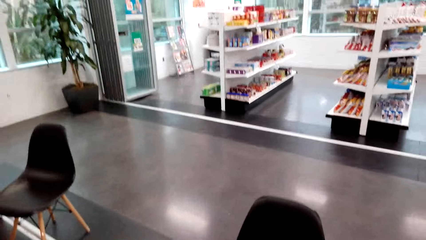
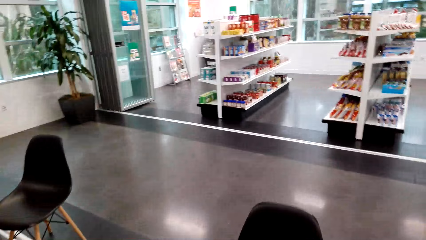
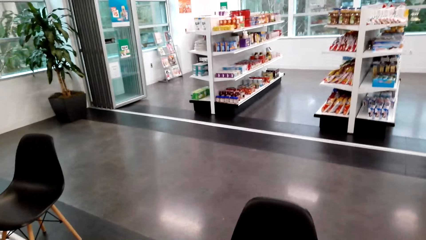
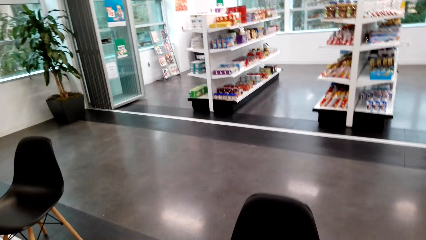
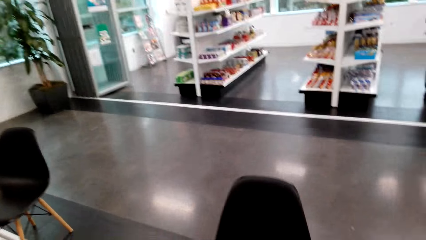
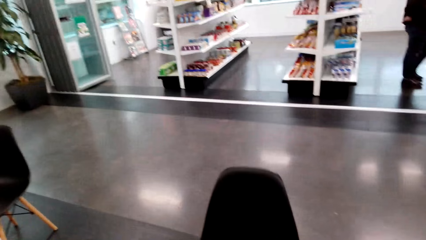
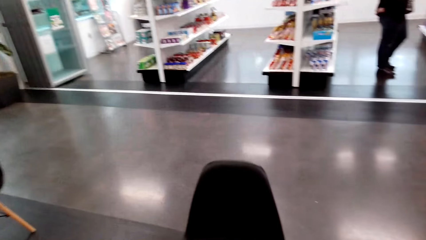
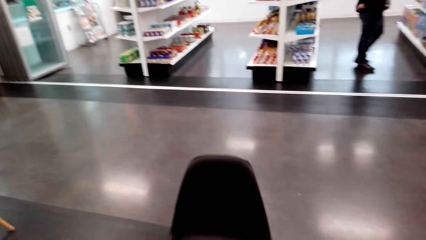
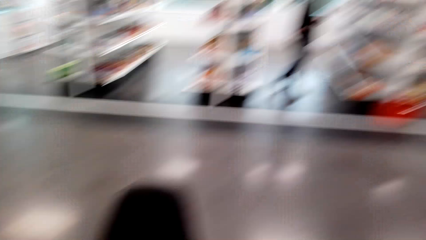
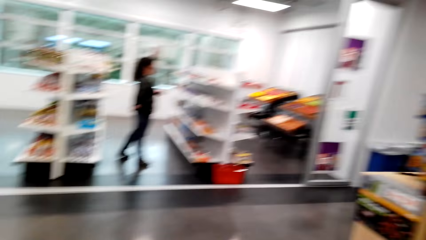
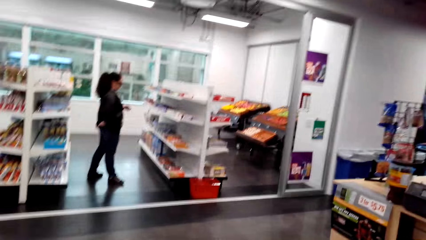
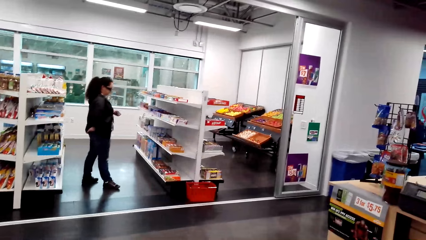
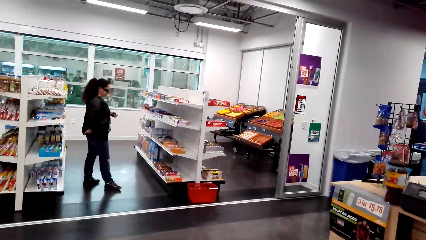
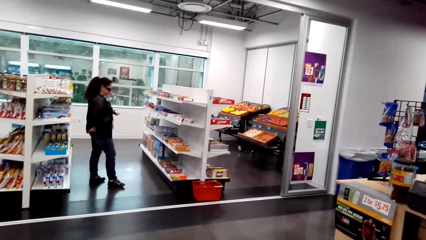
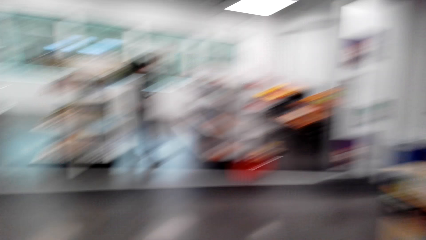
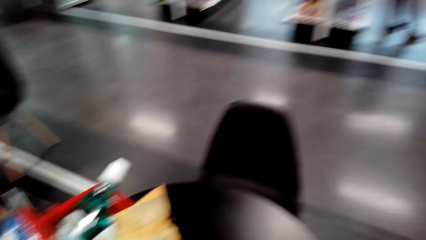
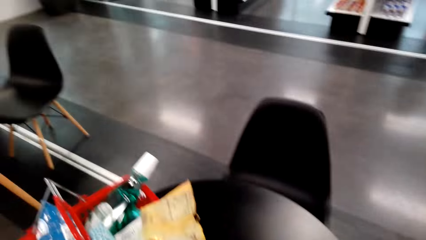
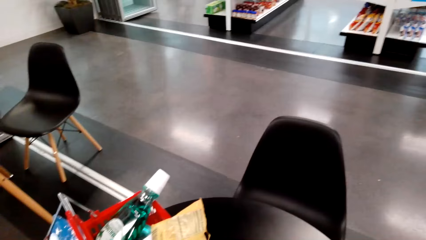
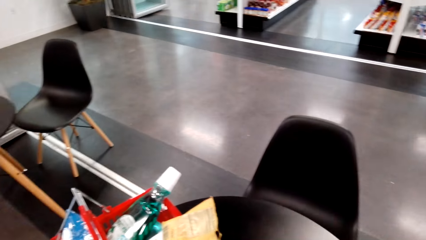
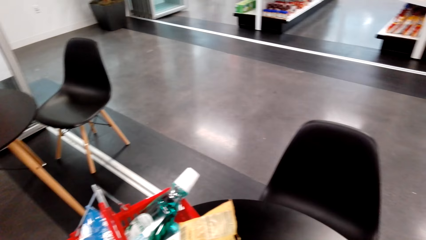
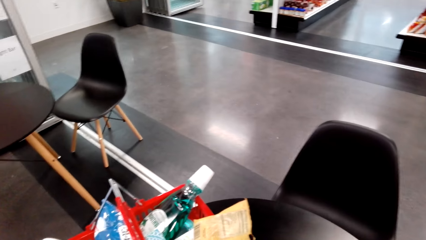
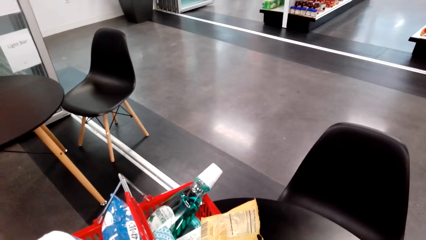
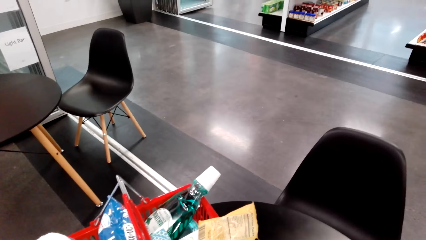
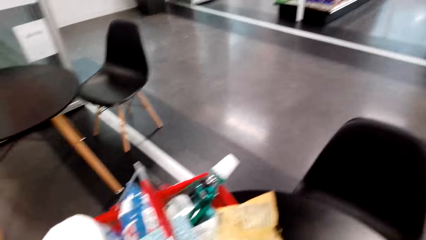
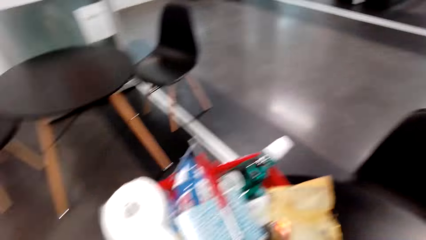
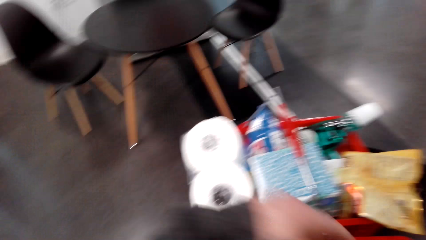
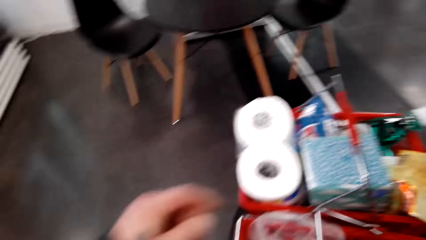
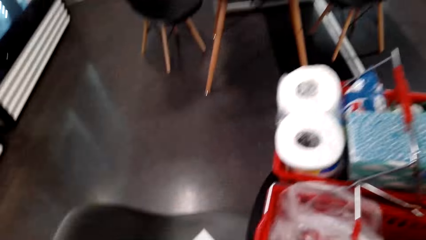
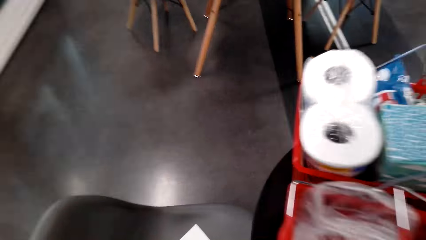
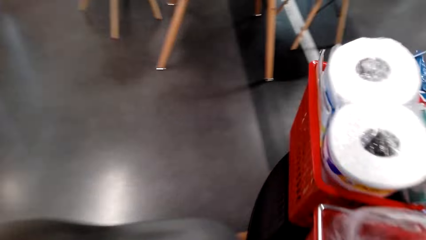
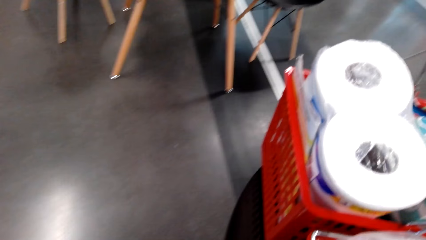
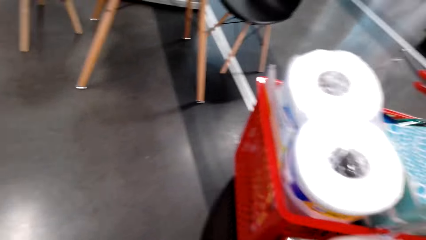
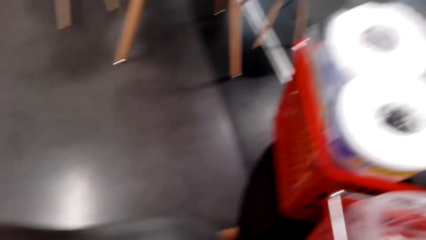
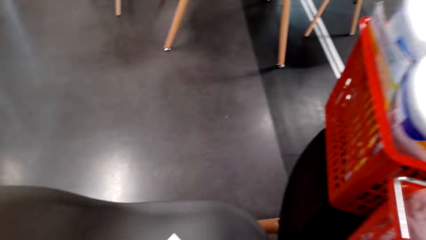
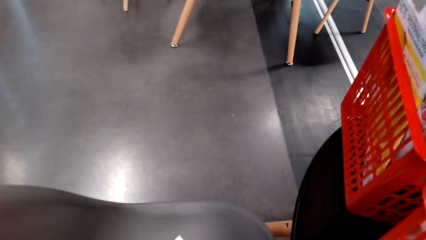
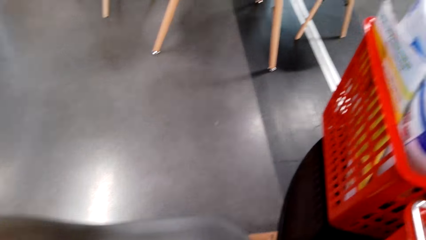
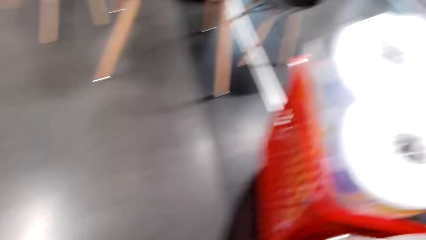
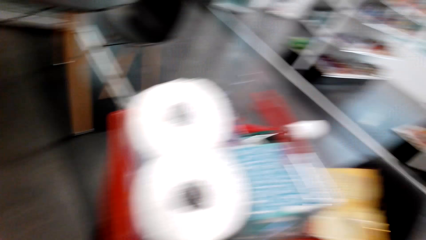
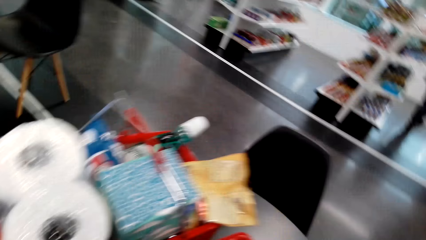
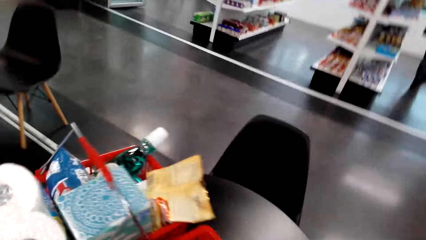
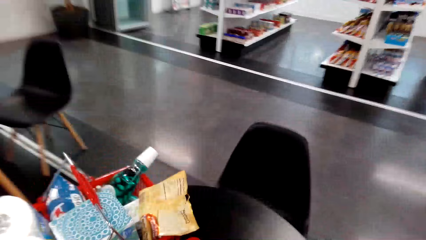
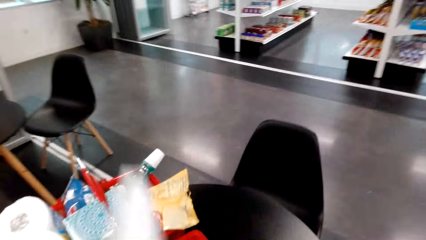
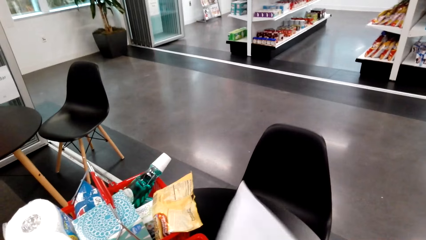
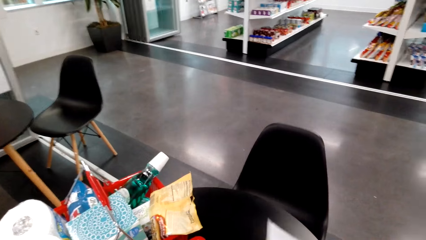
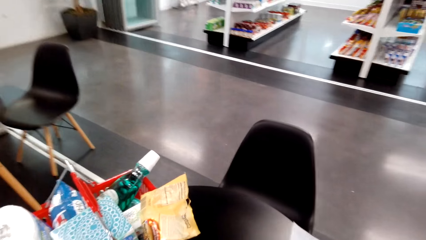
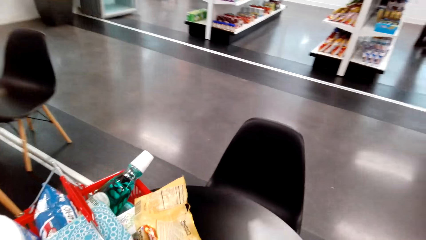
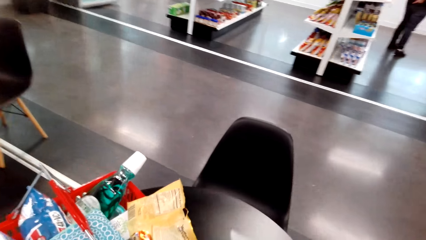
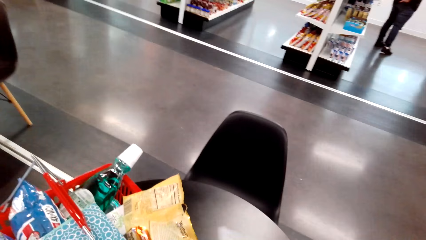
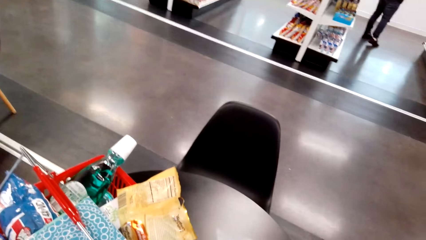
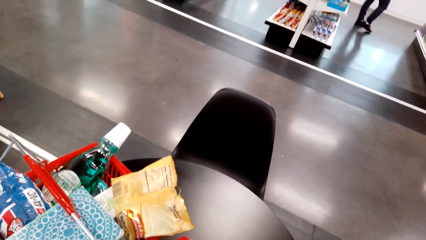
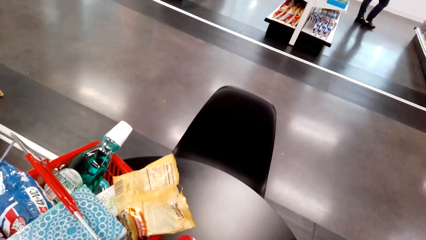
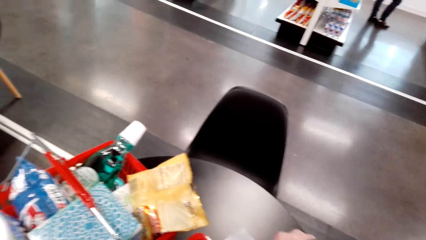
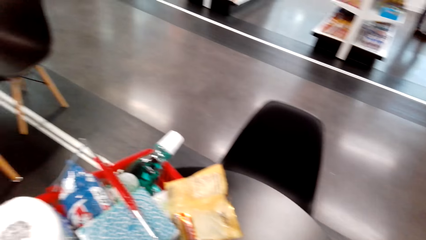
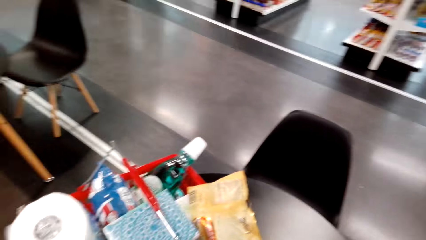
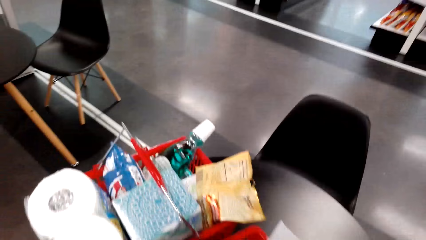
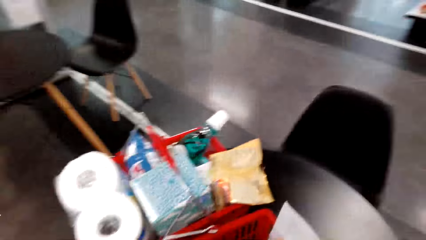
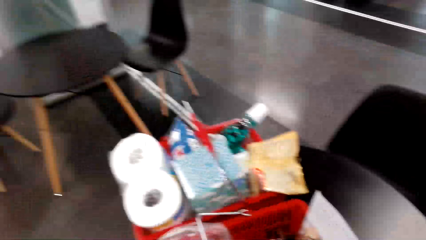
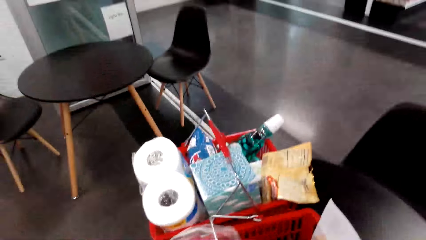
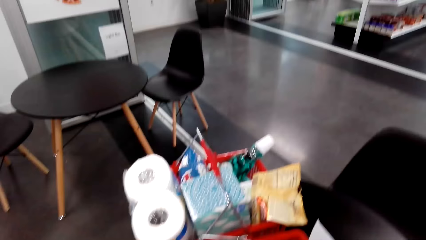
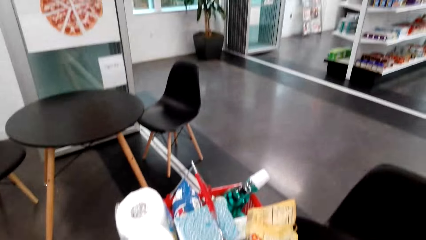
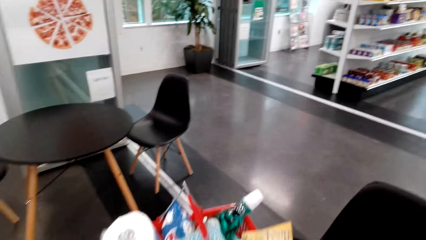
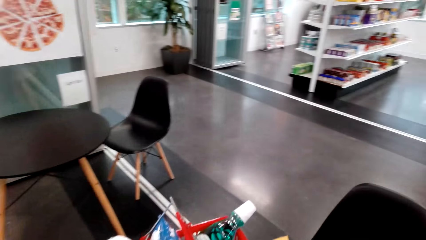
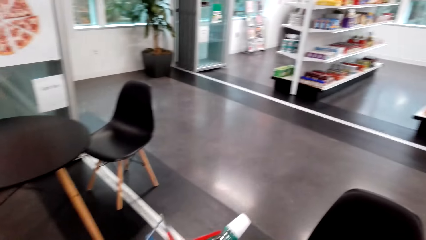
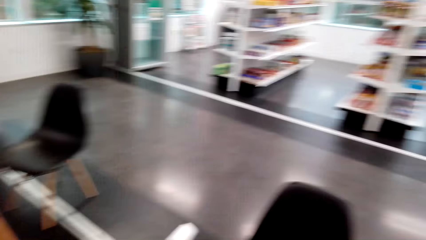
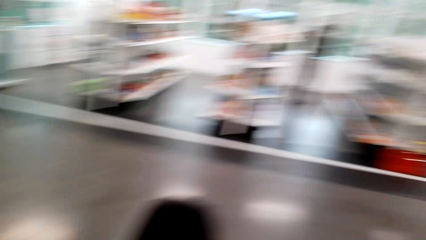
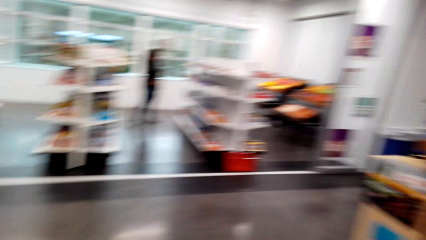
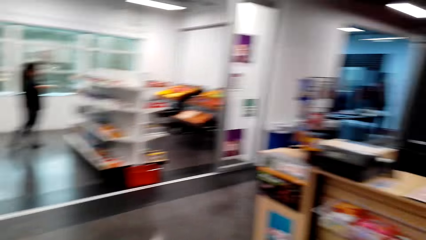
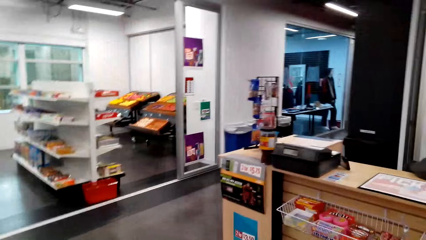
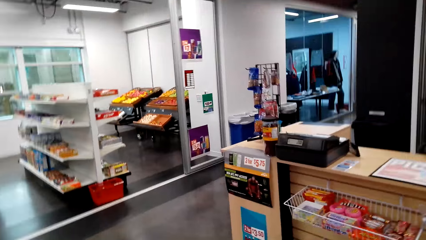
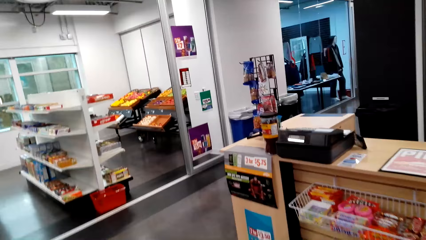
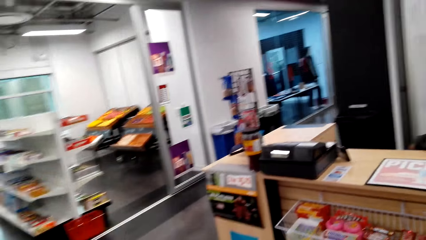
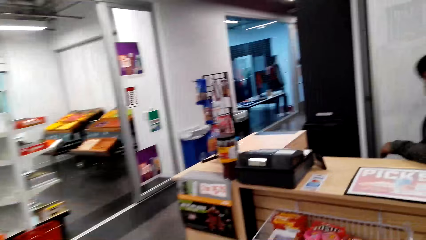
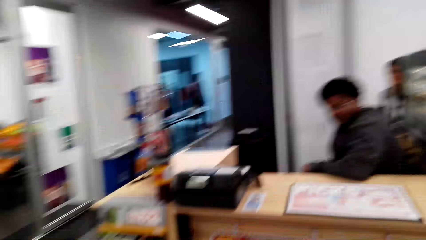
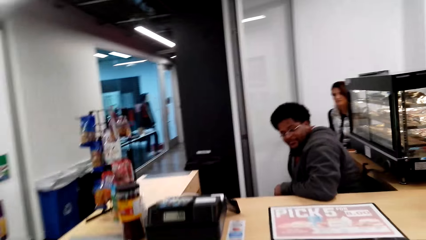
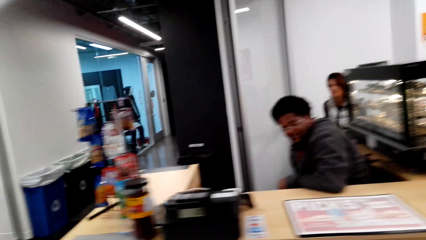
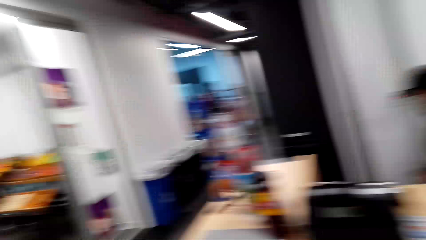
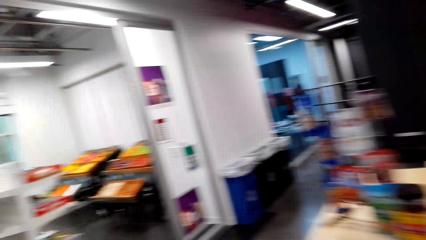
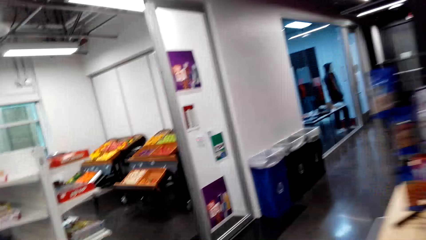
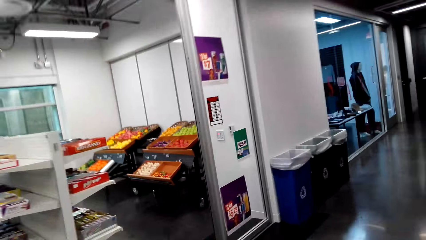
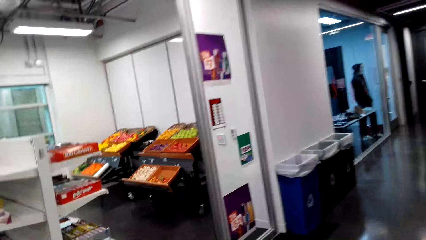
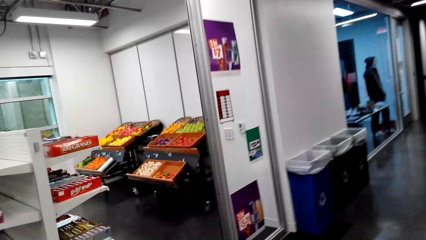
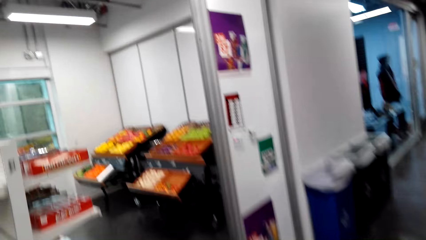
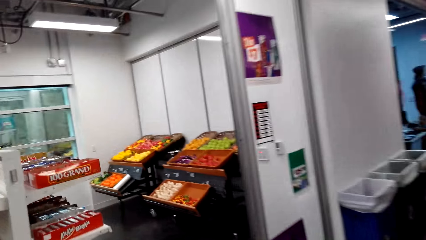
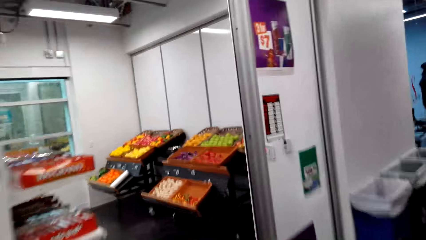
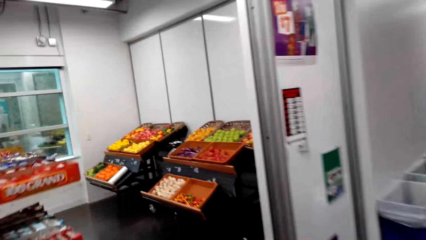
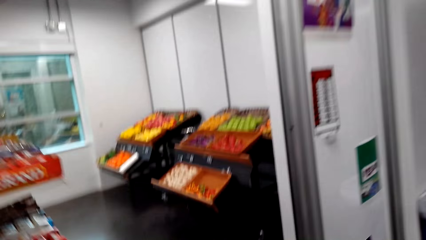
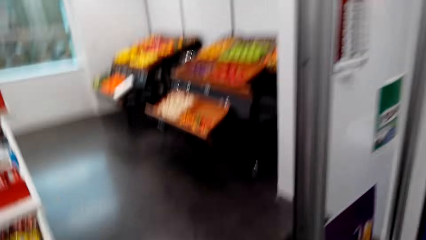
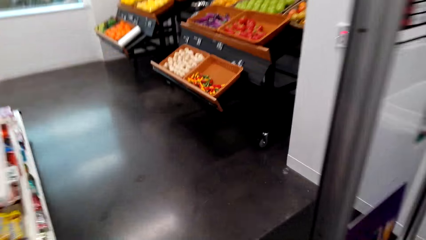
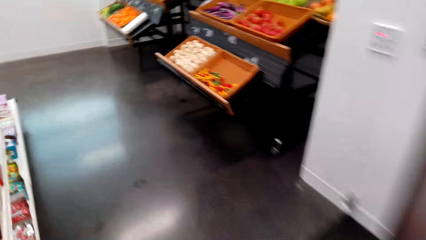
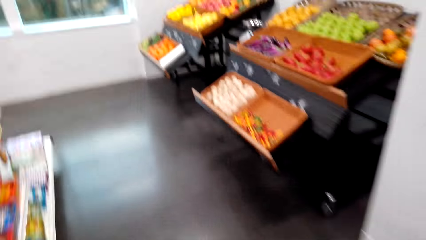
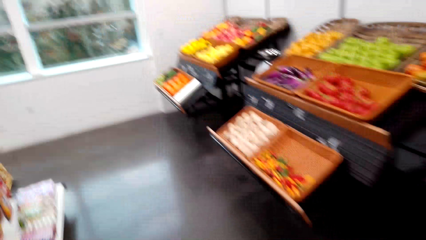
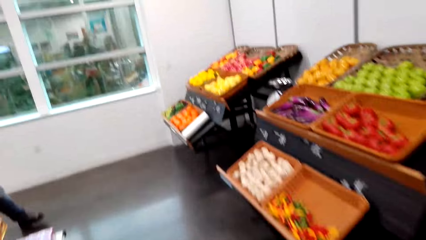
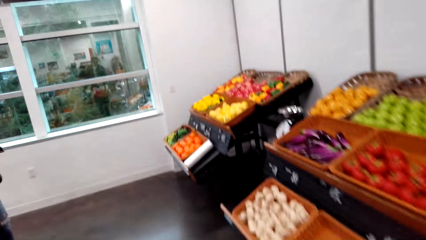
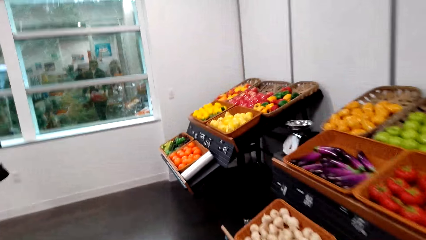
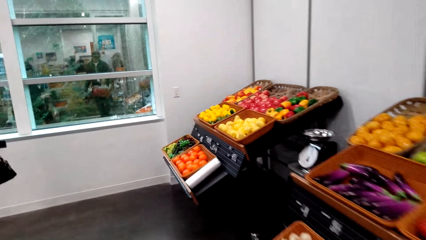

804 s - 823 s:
The camera wearer moves the hand over the tray. They move the paper on the table. They walk around.
